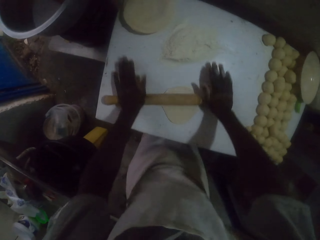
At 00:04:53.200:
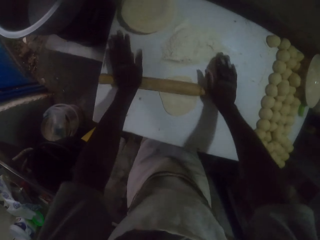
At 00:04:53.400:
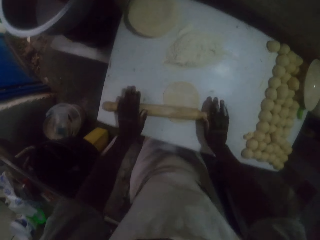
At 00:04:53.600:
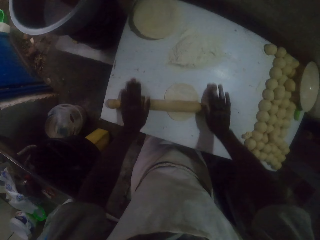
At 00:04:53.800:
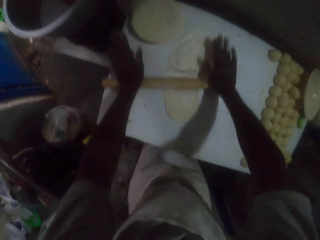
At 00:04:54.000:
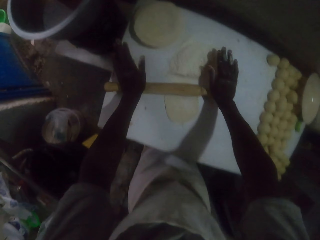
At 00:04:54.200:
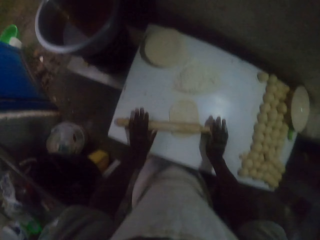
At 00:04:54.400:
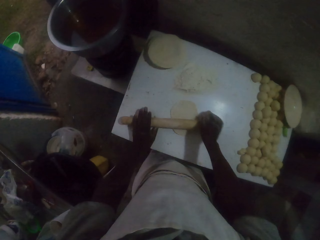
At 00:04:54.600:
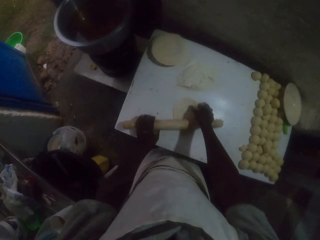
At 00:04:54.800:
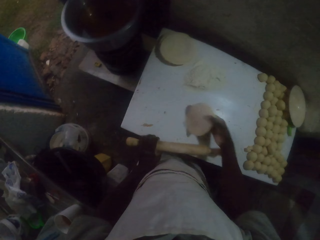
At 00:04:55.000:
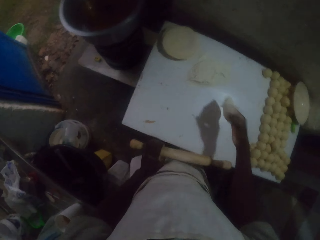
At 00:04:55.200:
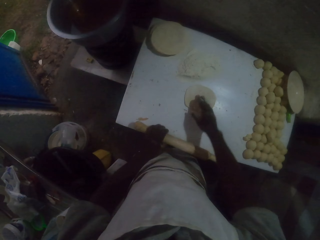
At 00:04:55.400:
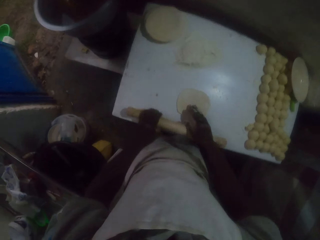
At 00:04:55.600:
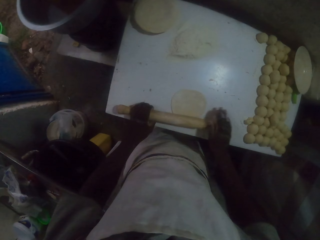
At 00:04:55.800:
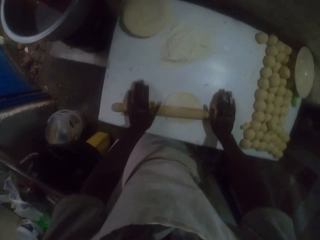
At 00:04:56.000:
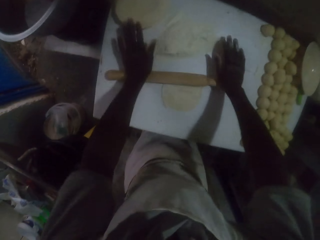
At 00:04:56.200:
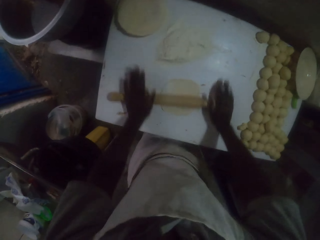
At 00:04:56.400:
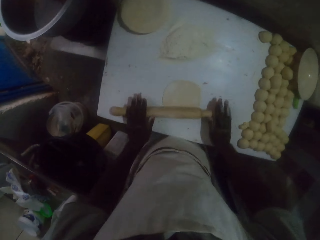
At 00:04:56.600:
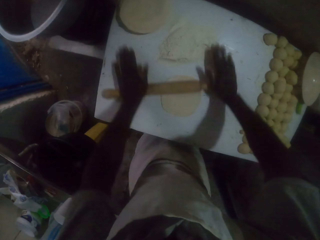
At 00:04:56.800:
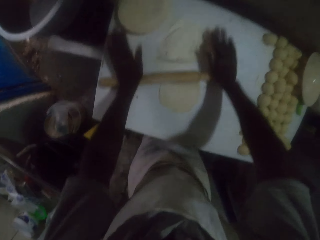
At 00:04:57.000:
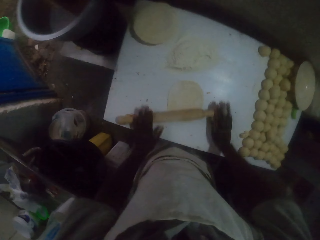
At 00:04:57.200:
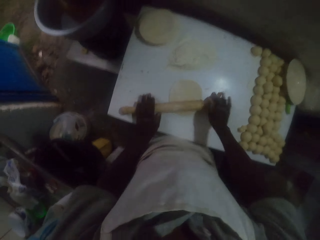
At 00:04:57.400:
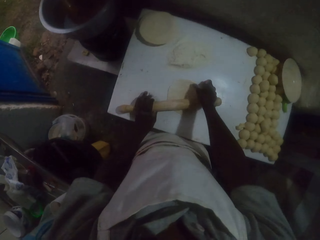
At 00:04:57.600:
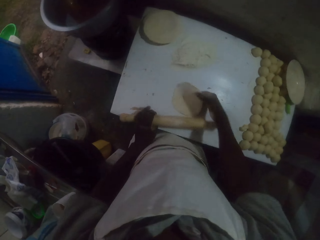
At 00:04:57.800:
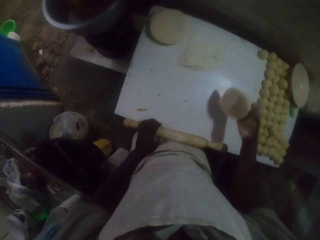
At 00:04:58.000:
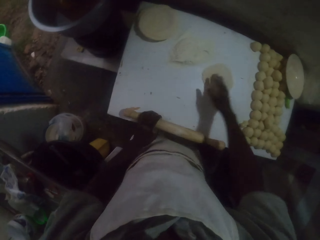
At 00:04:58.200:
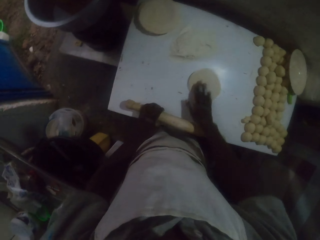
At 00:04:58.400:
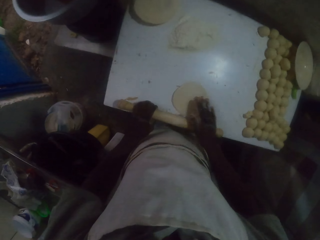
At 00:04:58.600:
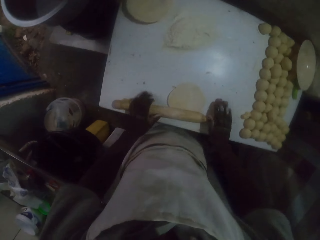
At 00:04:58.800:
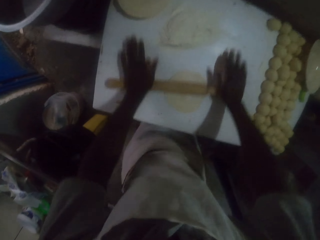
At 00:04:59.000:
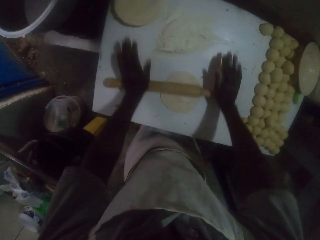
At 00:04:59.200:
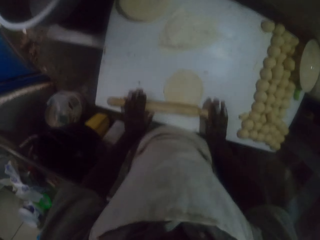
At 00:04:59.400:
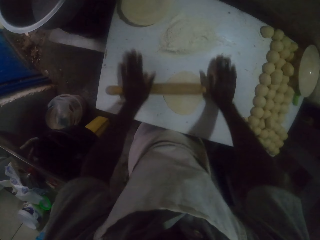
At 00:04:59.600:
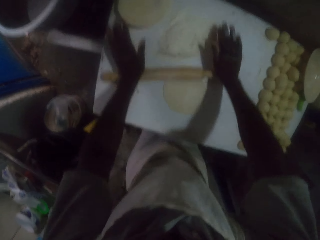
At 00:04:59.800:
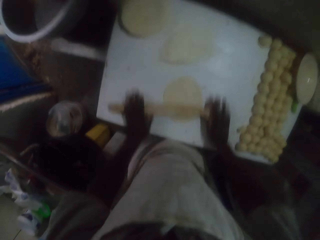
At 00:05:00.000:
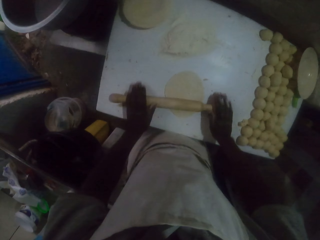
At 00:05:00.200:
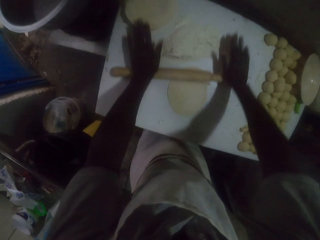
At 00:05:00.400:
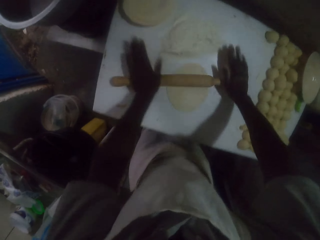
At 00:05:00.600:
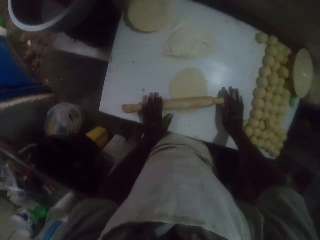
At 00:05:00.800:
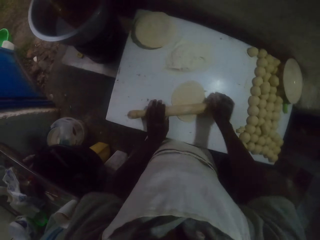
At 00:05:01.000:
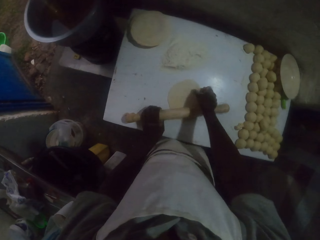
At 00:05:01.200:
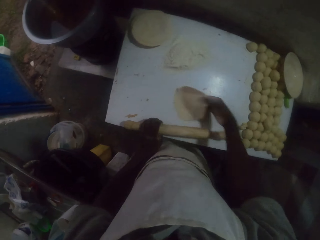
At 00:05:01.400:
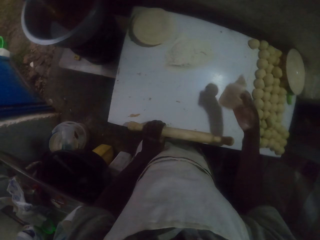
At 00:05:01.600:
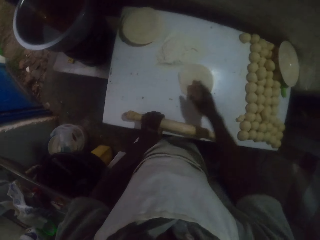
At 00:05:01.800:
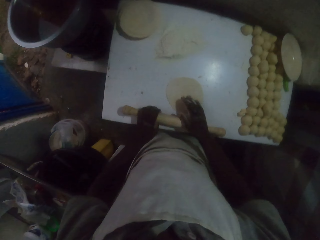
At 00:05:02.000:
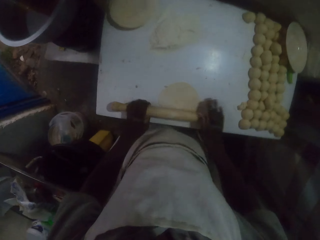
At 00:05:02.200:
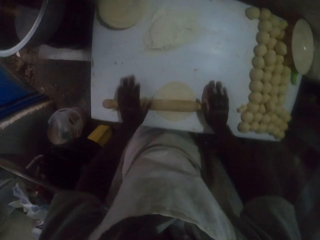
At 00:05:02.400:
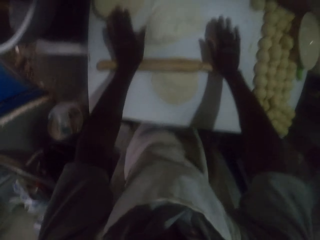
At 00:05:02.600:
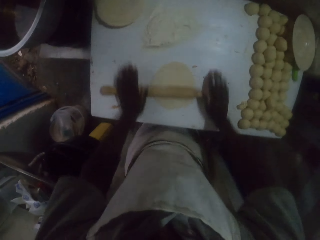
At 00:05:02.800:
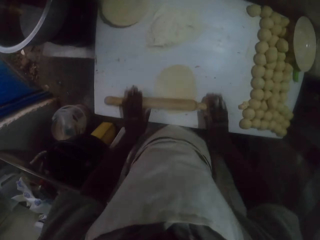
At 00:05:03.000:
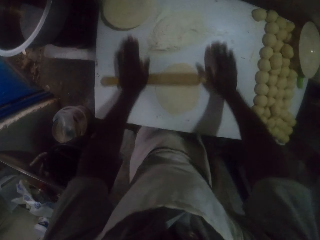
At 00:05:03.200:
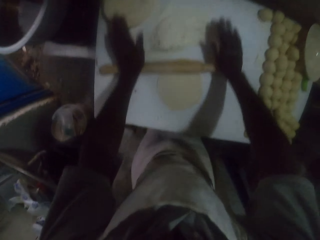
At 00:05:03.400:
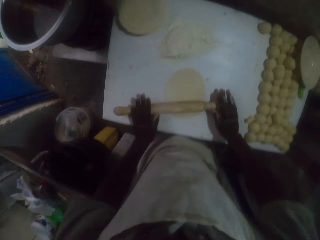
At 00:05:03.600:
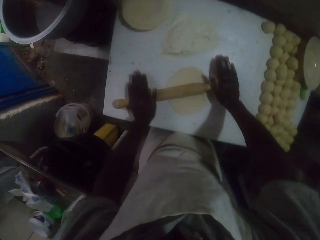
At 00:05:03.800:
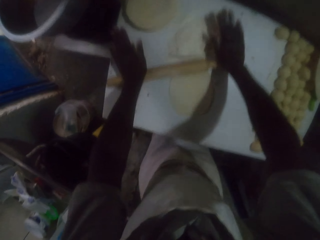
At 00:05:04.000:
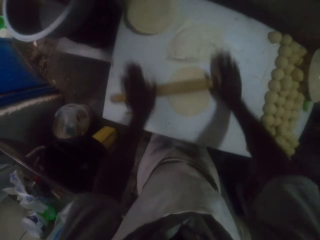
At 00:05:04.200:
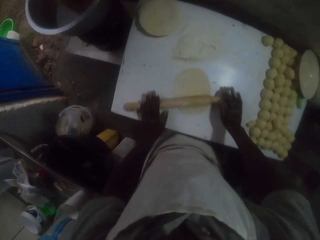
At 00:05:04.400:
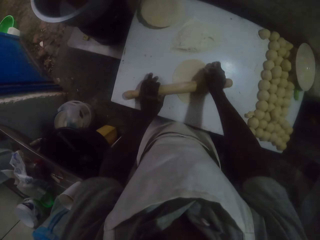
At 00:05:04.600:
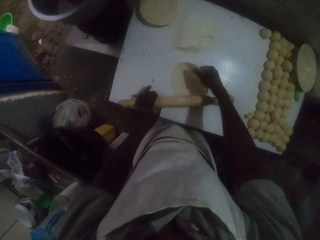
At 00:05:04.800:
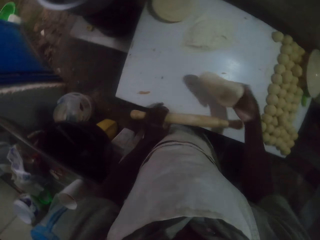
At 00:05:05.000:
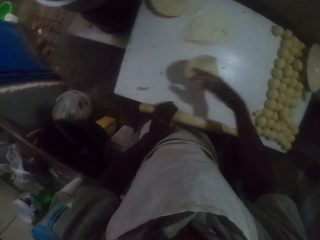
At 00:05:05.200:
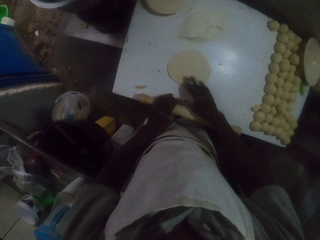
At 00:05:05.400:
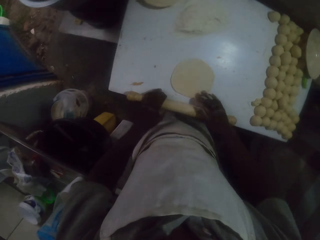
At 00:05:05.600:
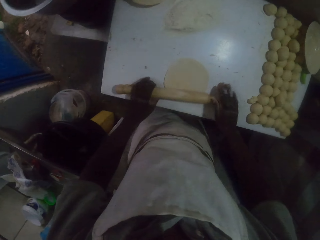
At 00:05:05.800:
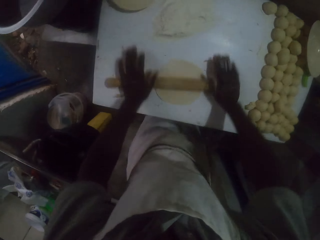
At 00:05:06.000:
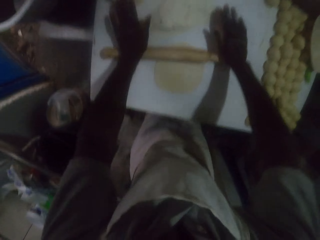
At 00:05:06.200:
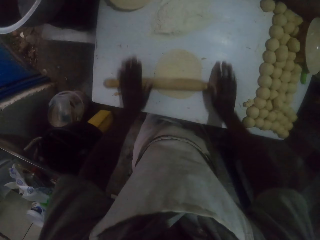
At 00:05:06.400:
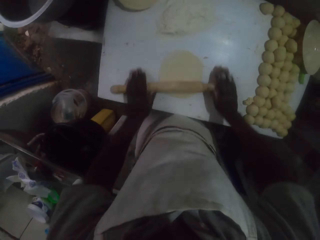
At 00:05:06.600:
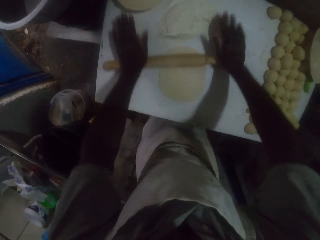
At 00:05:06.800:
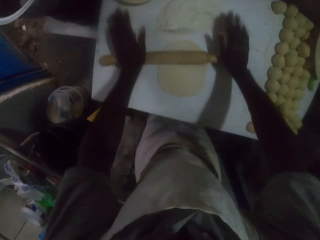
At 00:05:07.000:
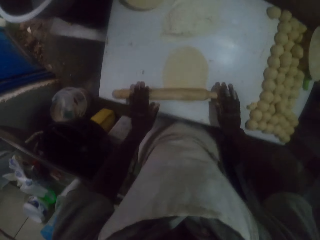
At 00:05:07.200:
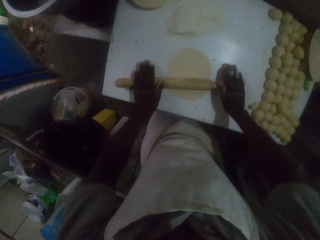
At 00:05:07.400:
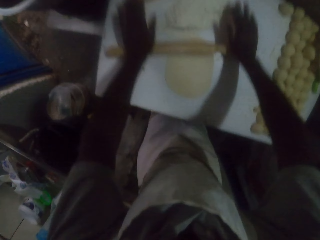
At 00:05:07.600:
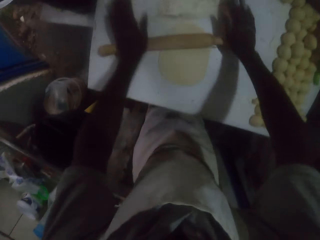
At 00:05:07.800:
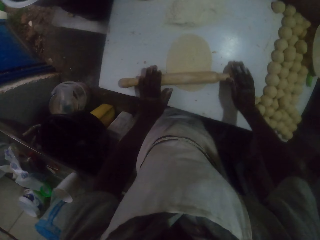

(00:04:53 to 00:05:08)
The camera wearer flips the dough on the table. They move the dough on the table with the right hand. They roll the dough with the rolling pin. They flip the dough on the table. They move the dough on the table with the right hand. They roll the dough with the rolling pin. They flip the dough on the table. They move the dough on the table with the right hand. They roll the dough with the rolling pin. They flip the dough on the table. They move the dough on the table with the right hand. They roll the dough with the rolling pin.

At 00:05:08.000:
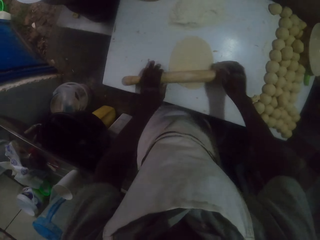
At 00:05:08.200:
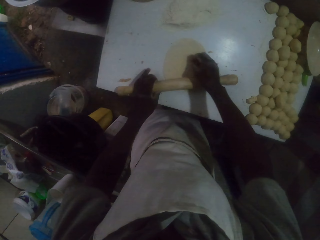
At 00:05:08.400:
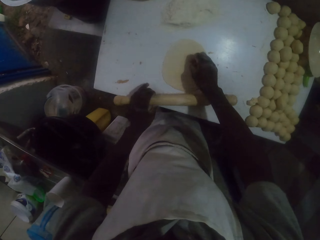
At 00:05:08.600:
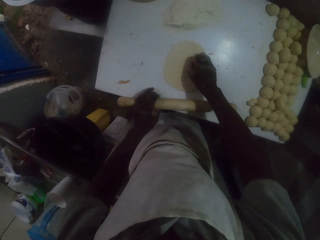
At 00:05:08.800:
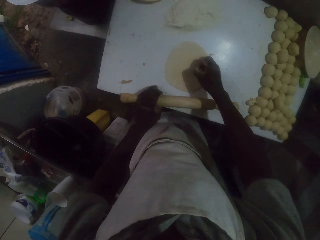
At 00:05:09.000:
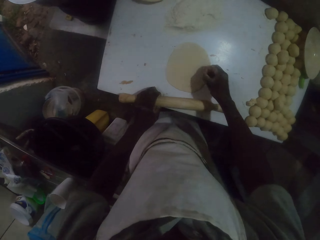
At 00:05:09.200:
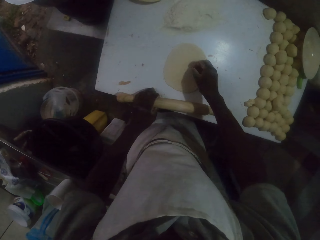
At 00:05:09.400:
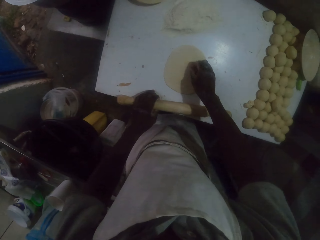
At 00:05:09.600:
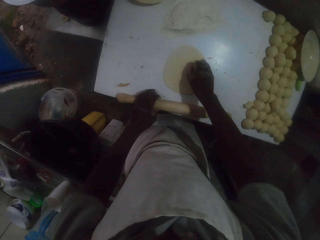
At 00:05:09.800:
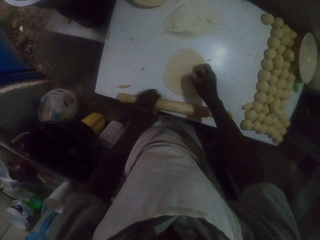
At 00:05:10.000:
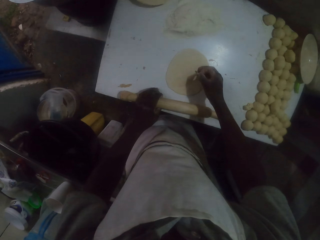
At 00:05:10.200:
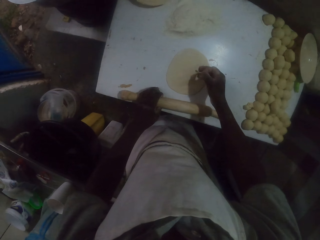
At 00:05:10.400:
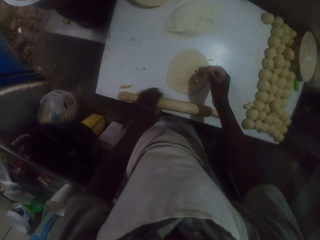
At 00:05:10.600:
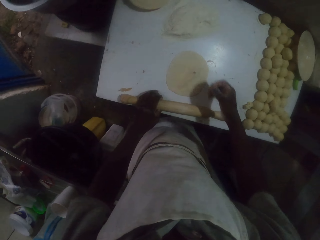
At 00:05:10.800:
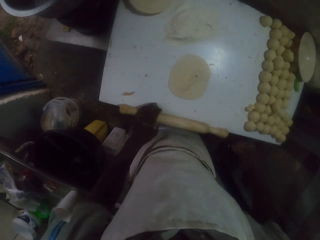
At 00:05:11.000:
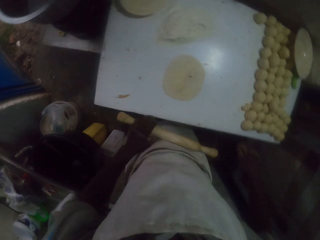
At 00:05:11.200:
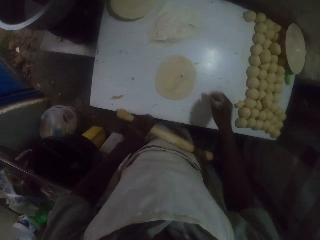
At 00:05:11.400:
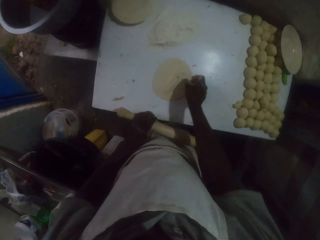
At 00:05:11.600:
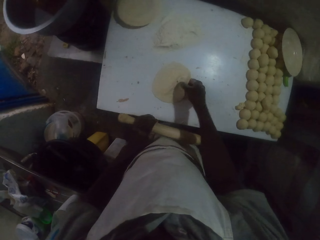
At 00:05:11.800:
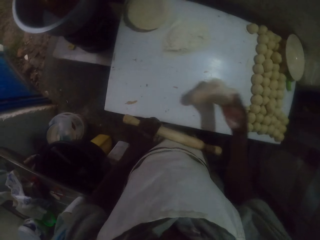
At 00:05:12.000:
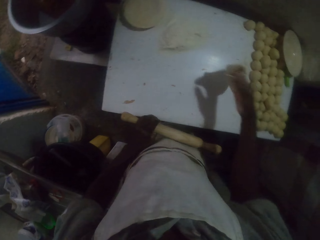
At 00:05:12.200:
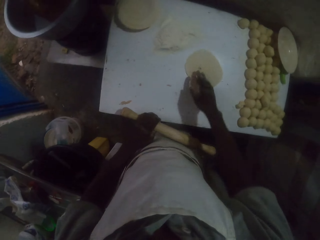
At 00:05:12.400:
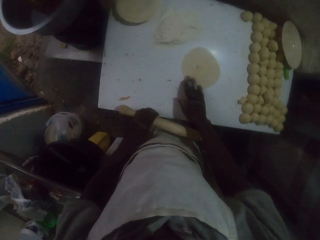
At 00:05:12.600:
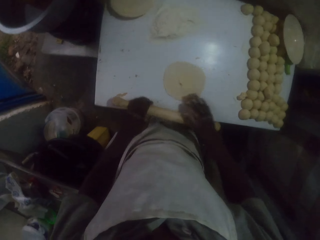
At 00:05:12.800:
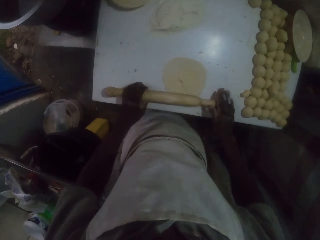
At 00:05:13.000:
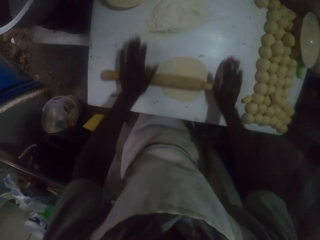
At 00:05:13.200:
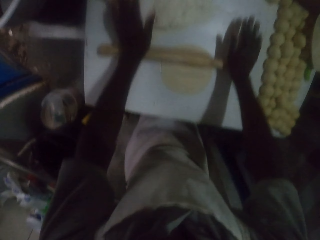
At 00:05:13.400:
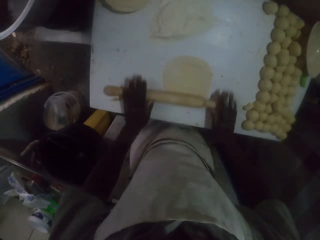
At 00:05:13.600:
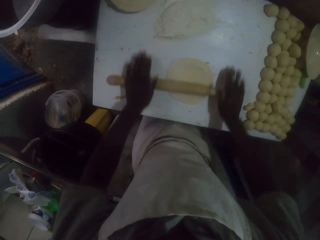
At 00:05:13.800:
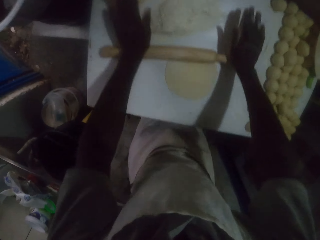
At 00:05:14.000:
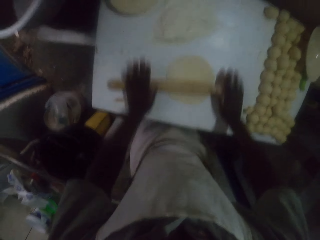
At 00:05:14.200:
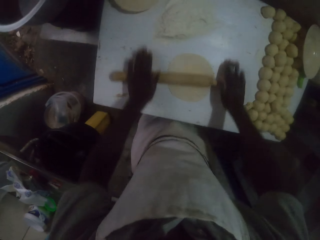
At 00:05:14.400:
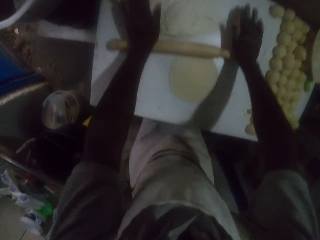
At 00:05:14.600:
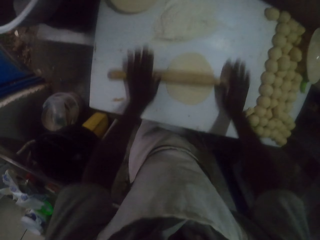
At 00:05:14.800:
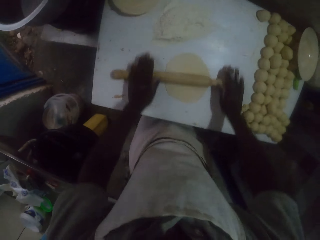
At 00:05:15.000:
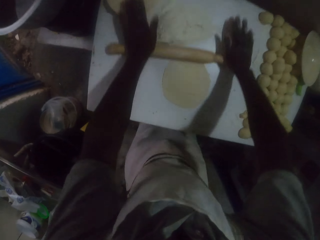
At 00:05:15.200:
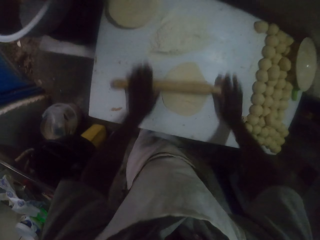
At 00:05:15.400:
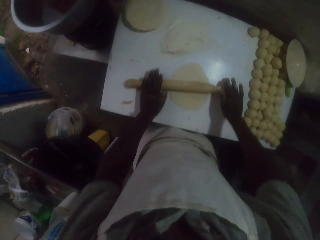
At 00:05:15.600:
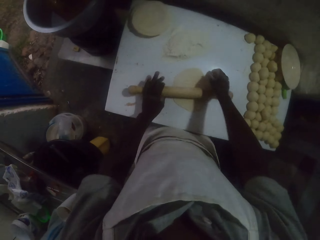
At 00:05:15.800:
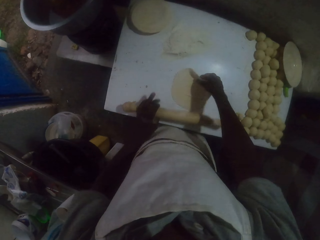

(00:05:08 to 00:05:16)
The camera wearer removes particles from the dough with the right hand. They throw the particles on the ground. They flip the dough on the table. They move the dough on the table with the right hand. They roll the dough with the rolling pin.
